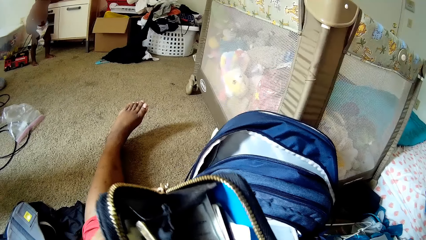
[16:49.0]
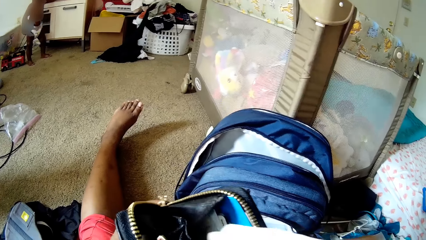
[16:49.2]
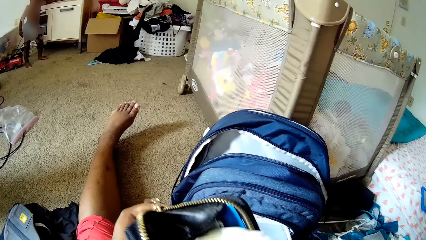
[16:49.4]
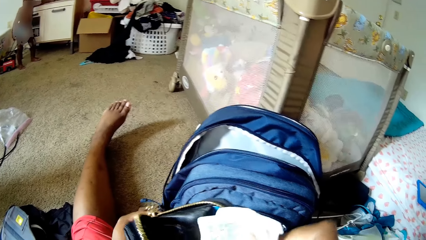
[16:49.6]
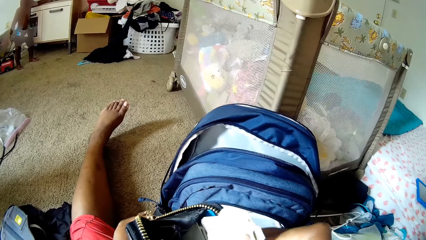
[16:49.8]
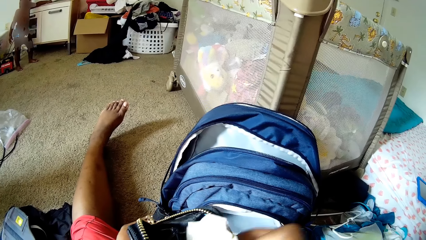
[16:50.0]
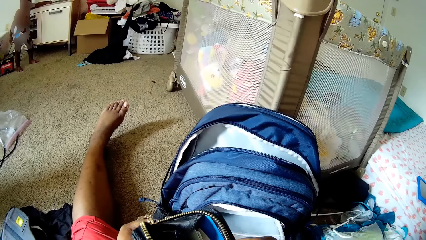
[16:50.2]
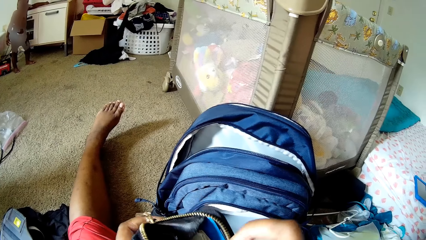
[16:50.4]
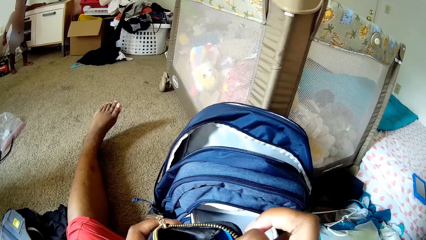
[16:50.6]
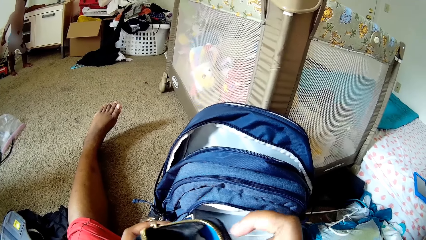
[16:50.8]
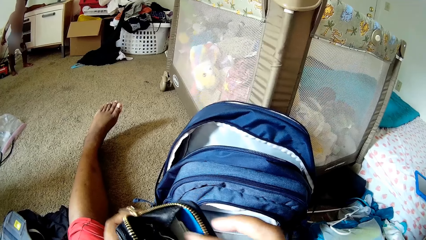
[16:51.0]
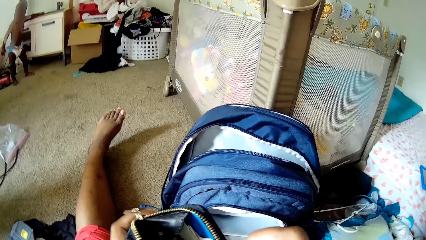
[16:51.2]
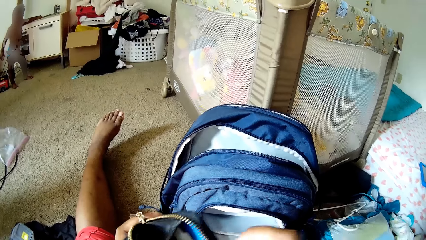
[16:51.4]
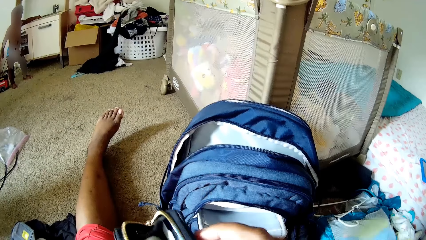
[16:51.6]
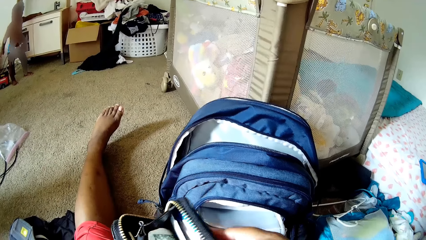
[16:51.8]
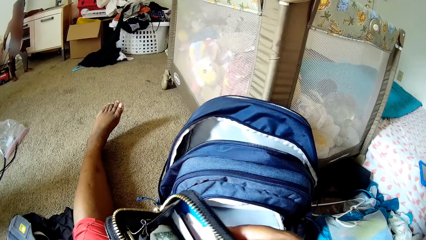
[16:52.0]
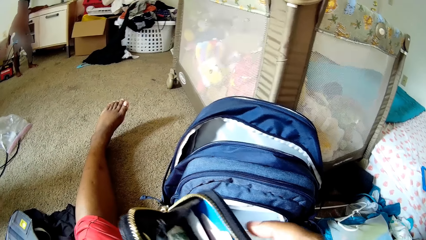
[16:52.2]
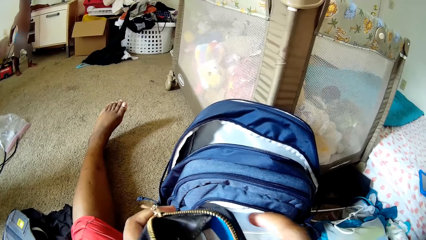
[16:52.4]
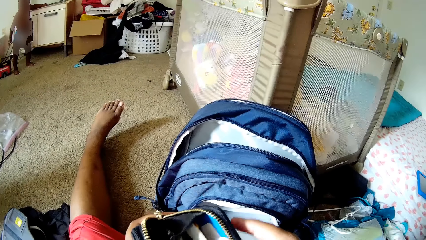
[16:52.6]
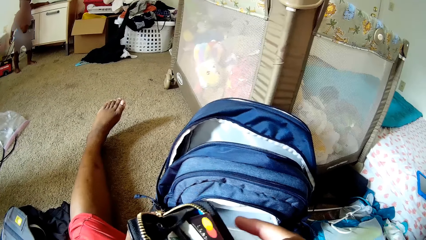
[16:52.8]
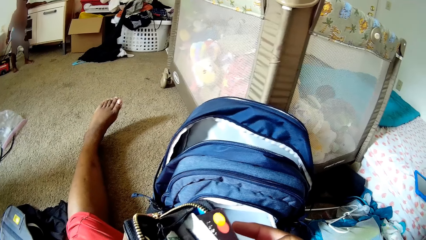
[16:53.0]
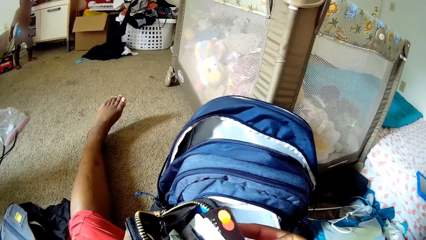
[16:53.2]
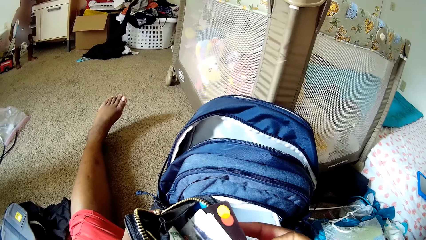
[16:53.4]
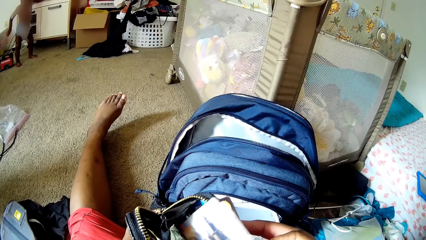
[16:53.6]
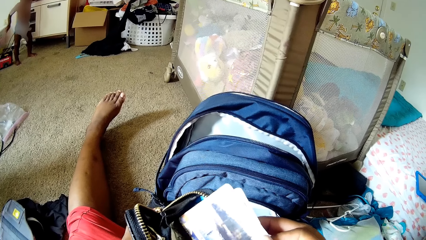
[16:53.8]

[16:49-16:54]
The camera wearer holds papers.

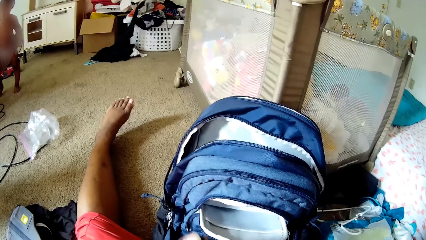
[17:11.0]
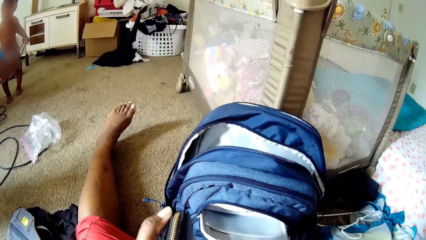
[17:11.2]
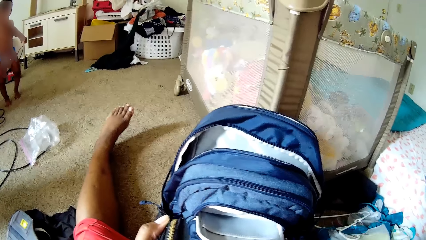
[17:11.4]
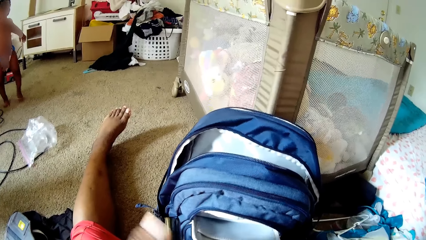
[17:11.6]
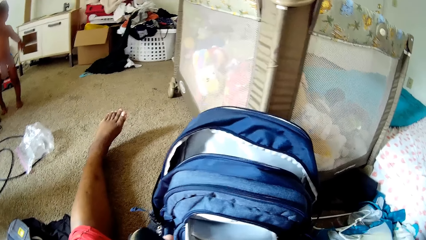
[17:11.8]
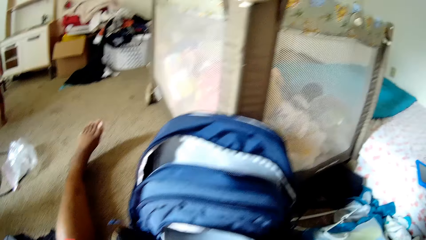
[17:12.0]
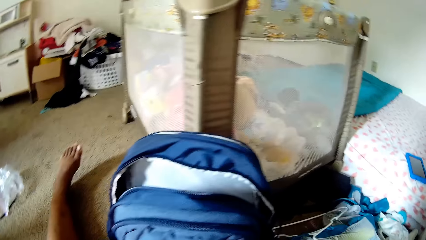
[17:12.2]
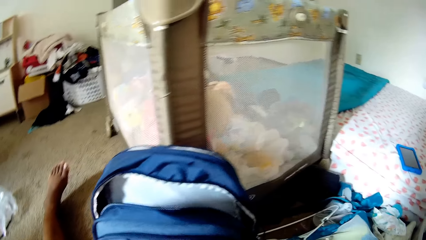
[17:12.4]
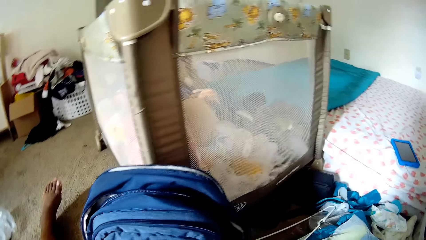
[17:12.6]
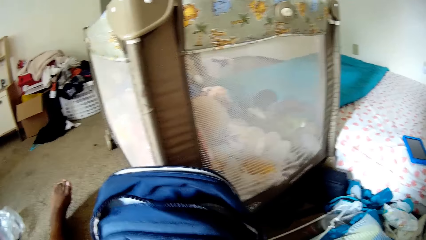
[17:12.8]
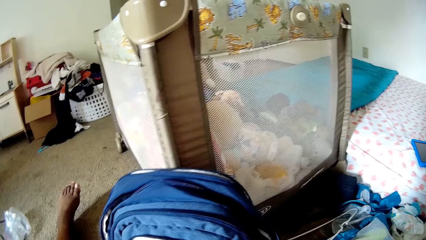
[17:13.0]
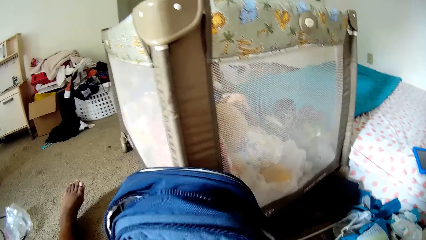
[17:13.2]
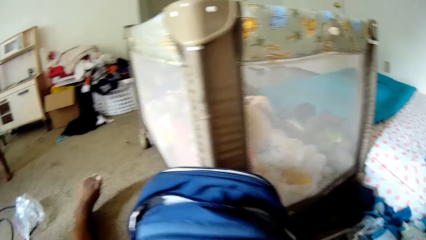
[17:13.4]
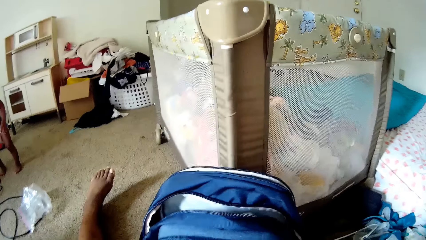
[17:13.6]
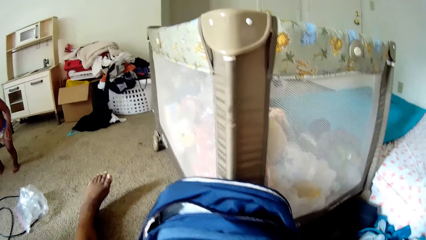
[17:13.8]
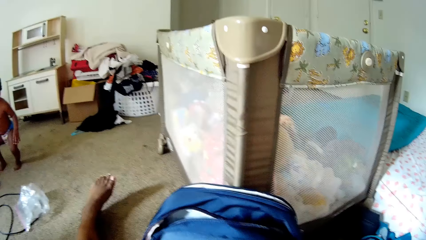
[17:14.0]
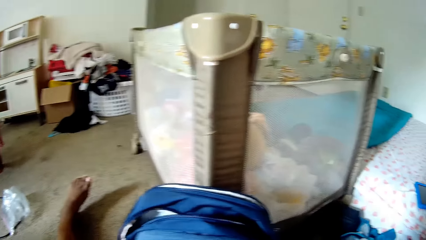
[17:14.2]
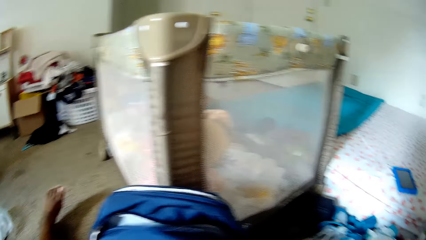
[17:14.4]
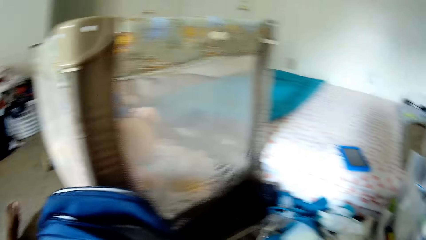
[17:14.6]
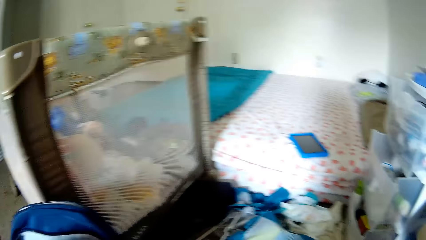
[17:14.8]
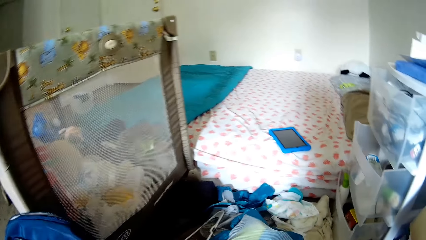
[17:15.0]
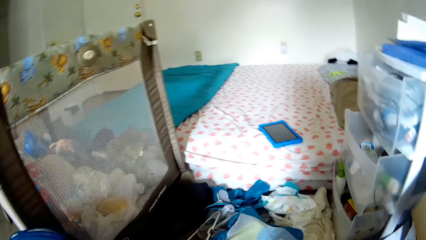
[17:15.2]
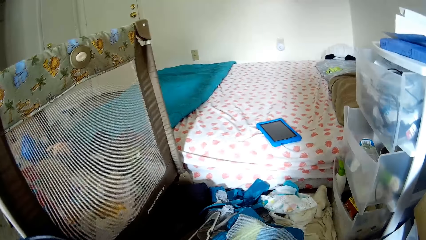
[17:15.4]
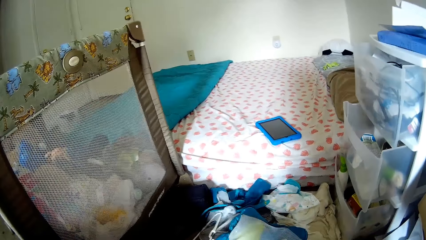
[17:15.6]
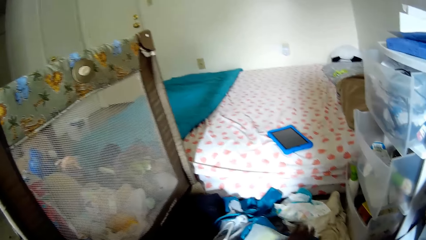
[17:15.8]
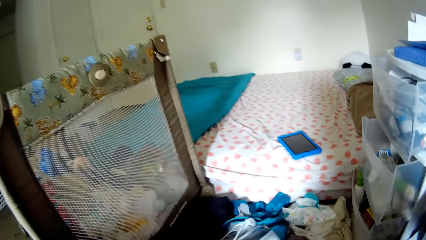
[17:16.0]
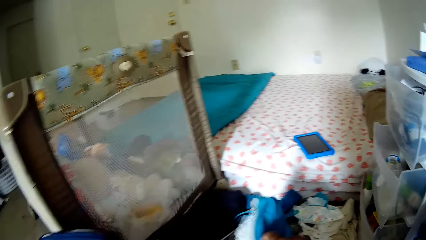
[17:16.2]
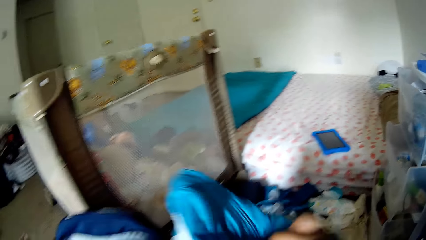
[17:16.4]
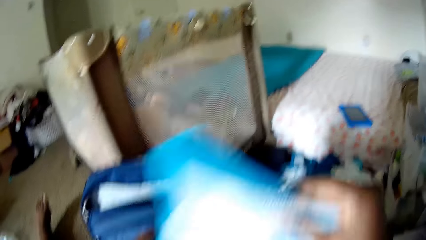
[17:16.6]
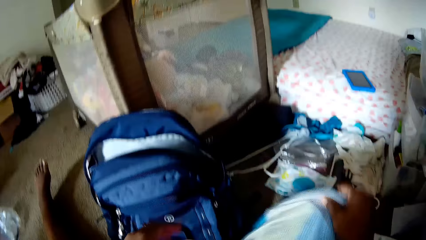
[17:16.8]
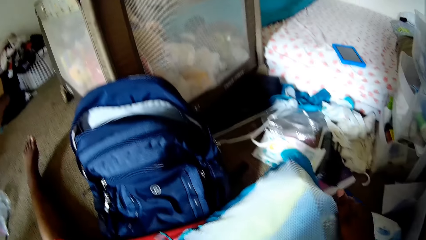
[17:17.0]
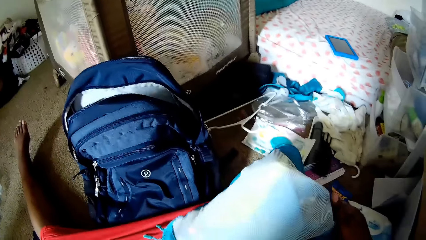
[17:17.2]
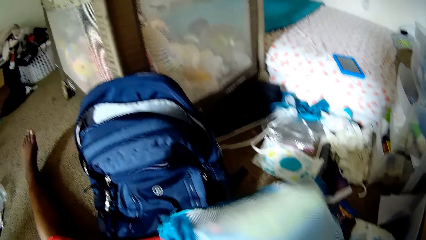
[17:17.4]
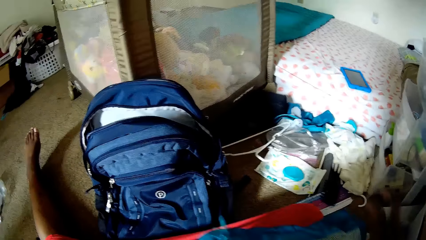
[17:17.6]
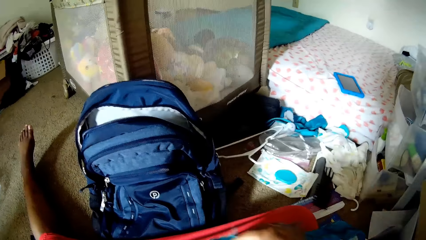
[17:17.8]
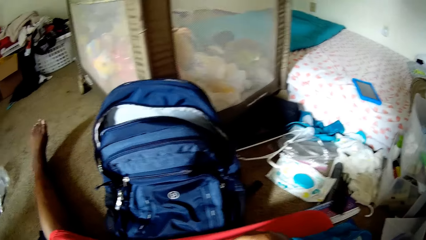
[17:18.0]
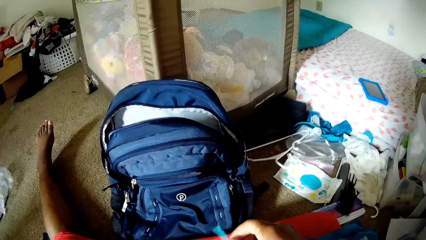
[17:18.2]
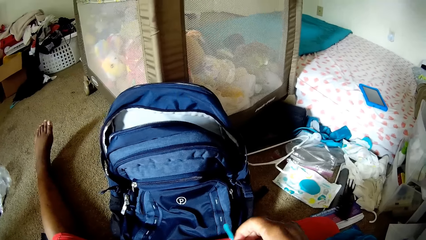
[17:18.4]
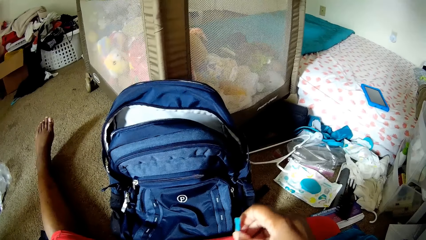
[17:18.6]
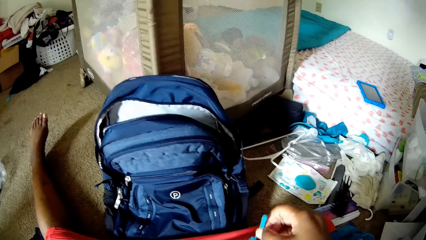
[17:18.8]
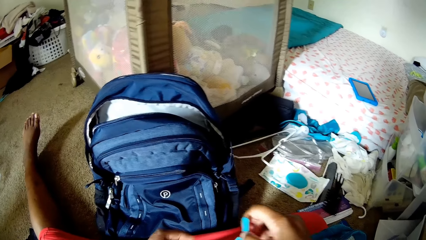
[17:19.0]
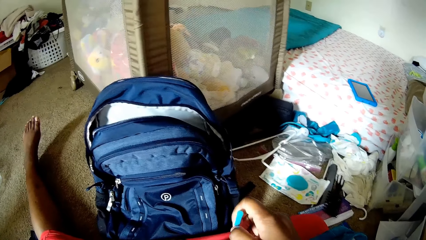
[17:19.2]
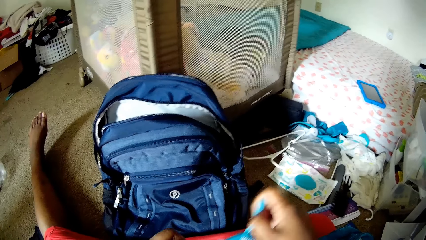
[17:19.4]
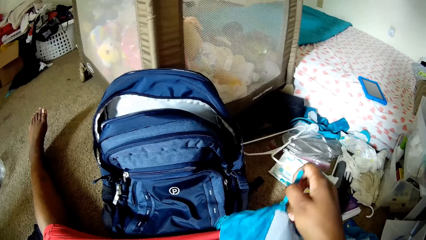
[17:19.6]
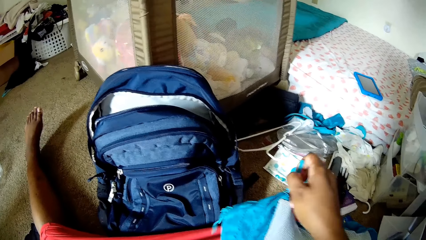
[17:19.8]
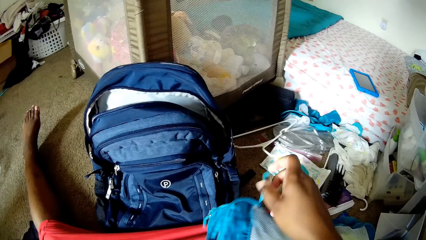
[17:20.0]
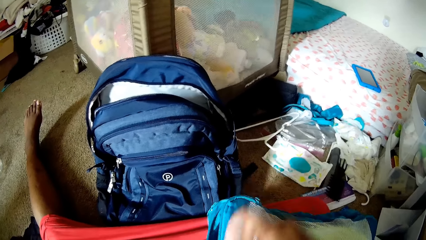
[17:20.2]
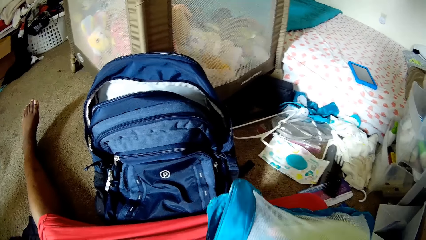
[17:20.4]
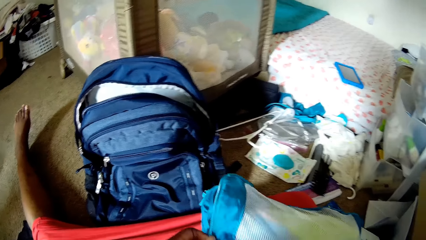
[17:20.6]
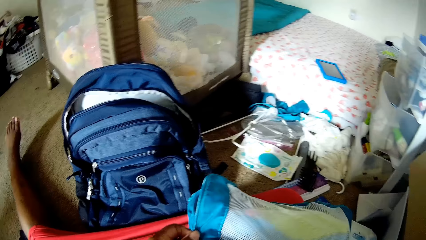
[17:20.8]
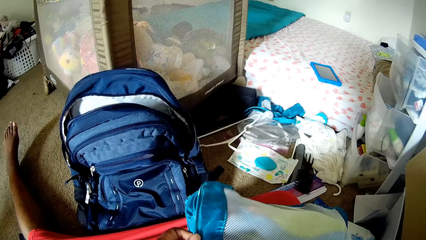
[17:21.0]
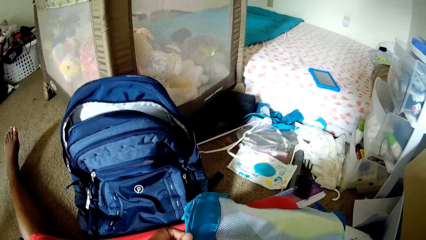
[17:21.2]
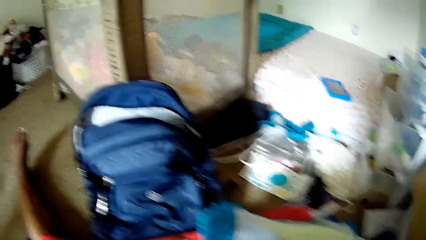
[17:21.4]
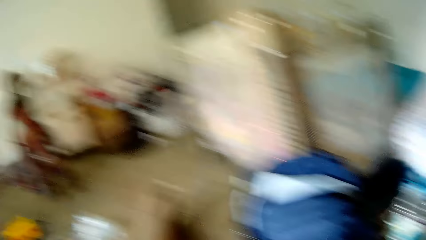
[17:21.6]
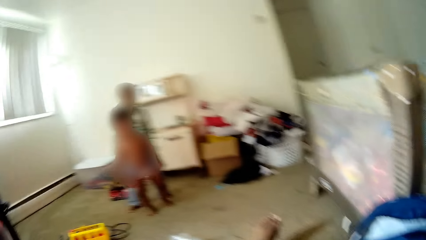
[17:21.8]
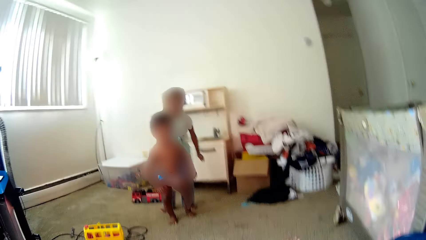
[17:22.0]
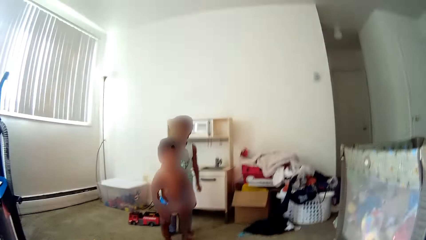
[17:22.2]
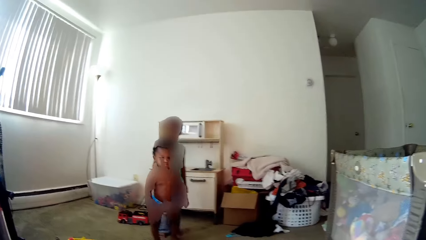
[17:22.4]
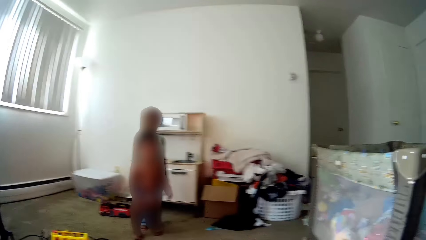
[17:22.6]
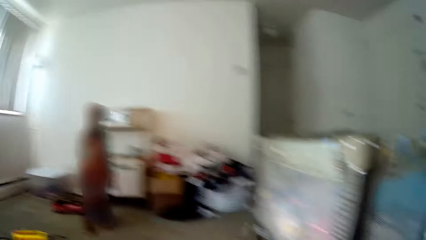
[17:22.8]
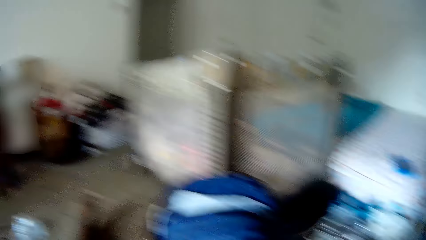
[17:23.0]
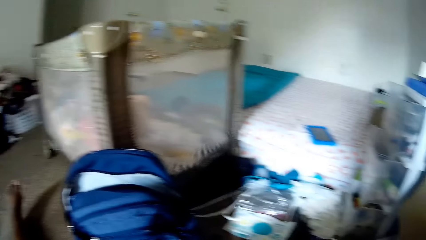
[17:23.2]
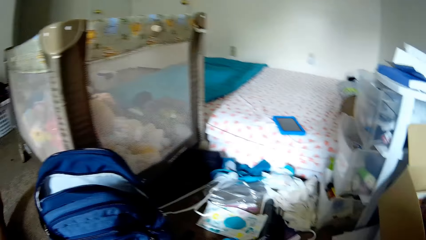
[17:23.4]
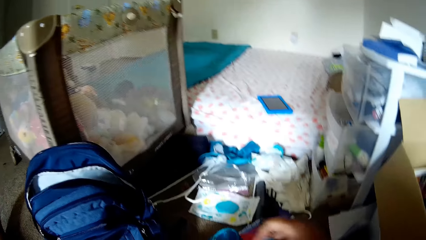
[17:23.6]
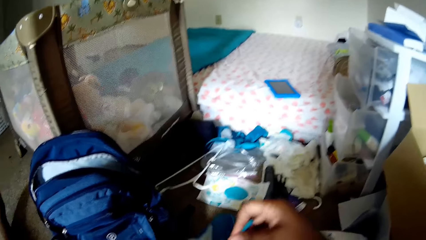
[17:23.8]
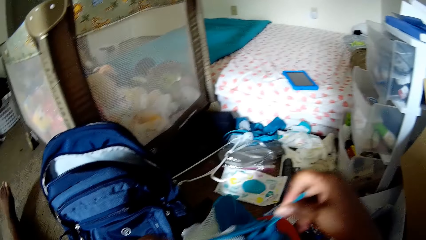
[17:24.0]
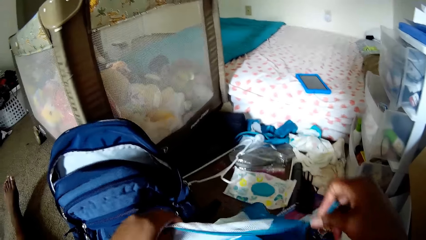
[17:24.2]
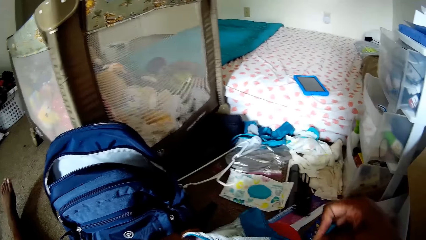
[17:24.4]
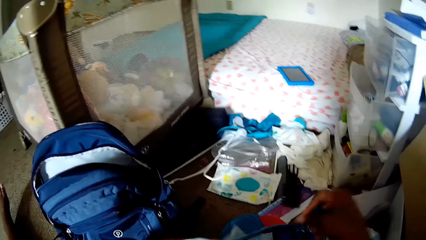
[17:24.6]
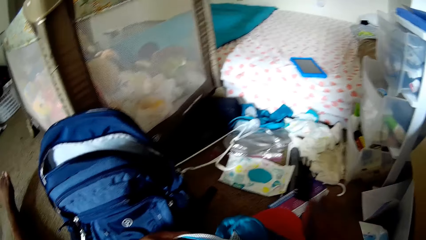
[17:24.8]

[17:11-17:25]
A child walks around. The camera wearer moves part of the bag. She looks around. She picks a bag from the floor with her right hand. She drops the bag on her lap with her right hand. She opens the bag with her right hand. The child stands on the other side. Another child stands on the other side. The camera wearer looks around. She opens the bag.
